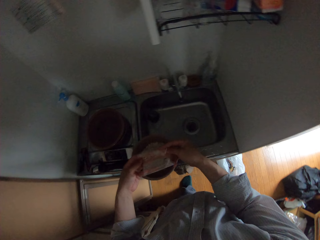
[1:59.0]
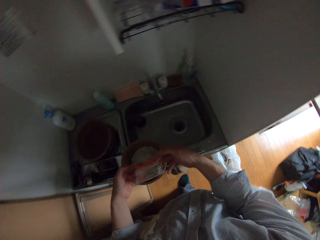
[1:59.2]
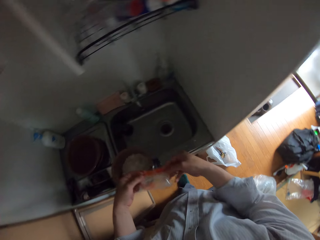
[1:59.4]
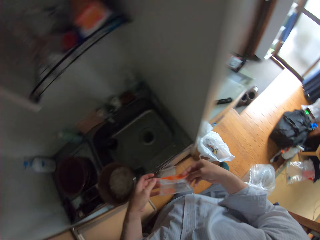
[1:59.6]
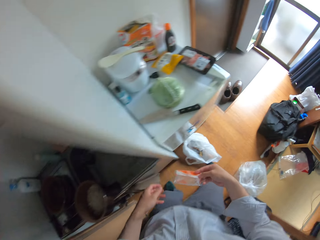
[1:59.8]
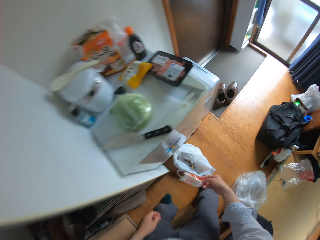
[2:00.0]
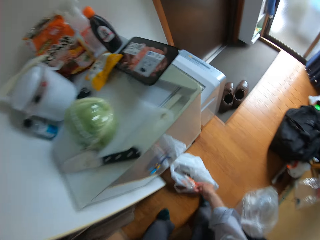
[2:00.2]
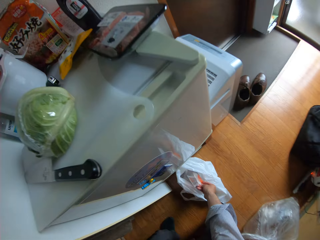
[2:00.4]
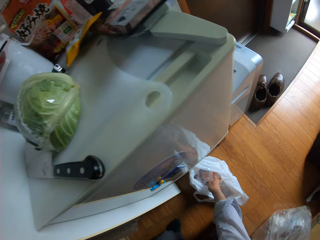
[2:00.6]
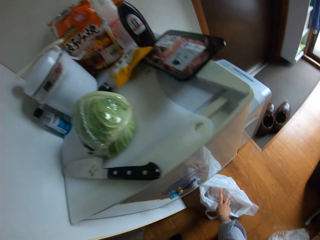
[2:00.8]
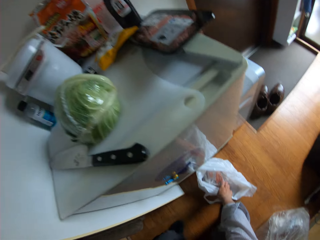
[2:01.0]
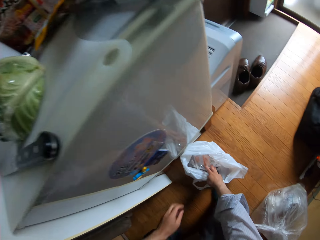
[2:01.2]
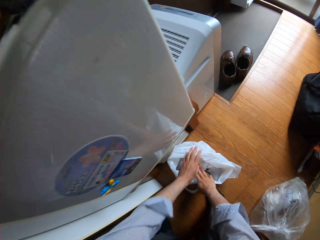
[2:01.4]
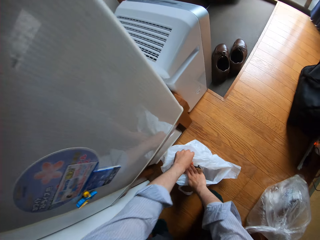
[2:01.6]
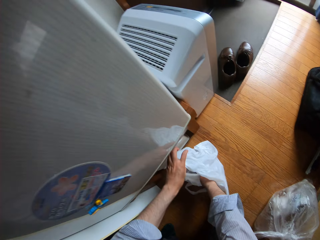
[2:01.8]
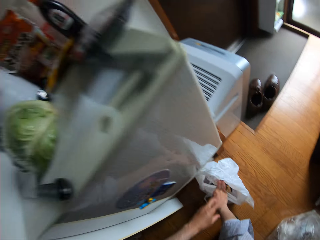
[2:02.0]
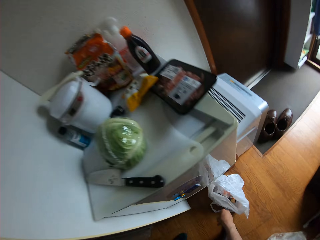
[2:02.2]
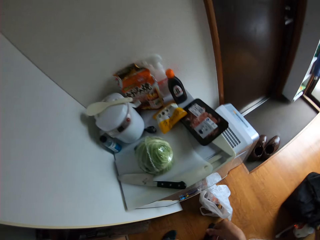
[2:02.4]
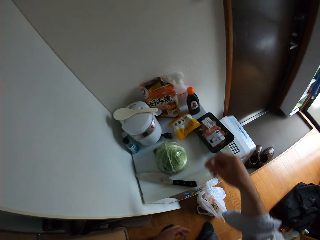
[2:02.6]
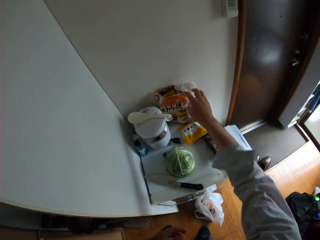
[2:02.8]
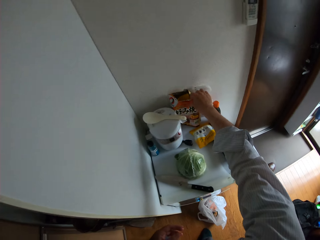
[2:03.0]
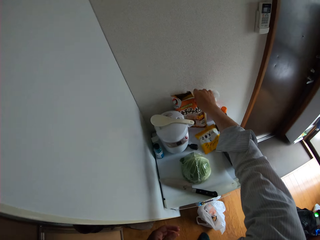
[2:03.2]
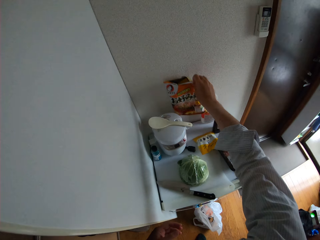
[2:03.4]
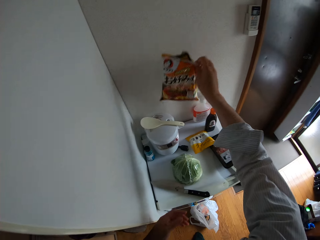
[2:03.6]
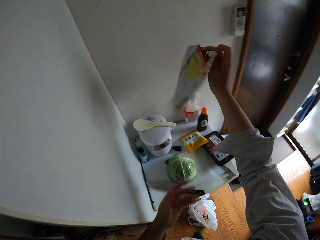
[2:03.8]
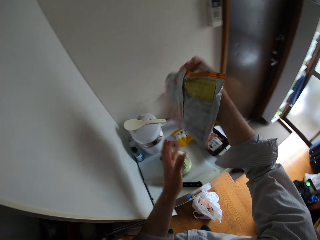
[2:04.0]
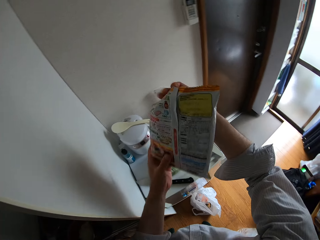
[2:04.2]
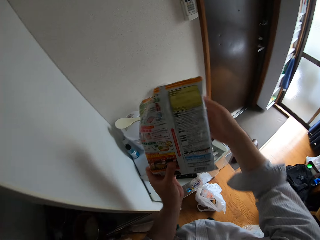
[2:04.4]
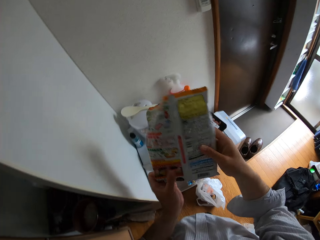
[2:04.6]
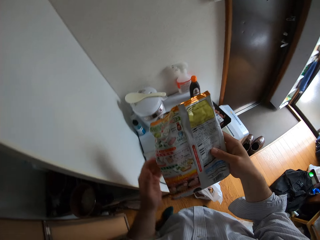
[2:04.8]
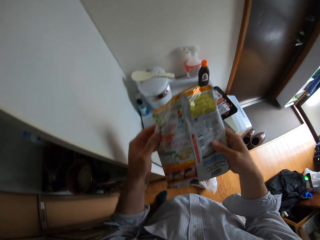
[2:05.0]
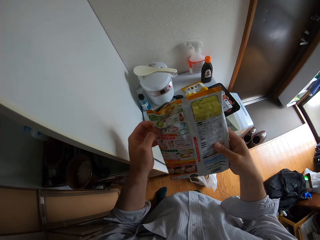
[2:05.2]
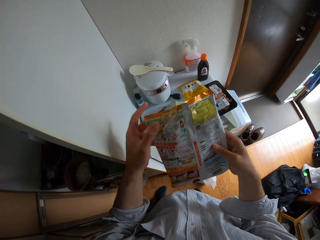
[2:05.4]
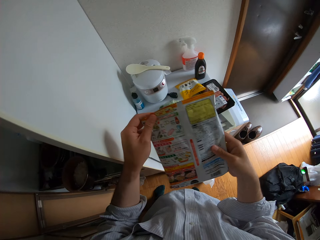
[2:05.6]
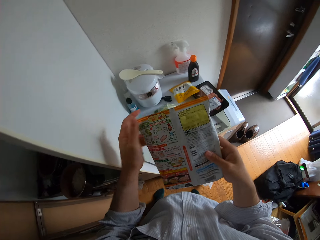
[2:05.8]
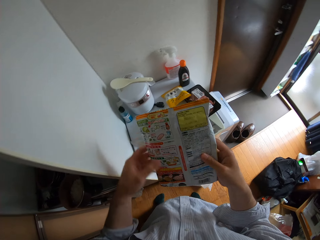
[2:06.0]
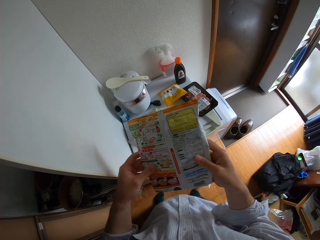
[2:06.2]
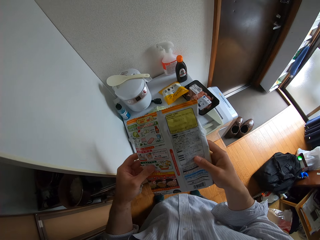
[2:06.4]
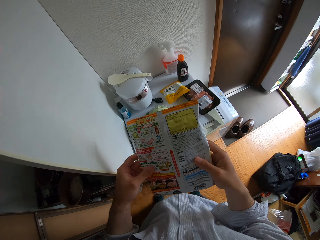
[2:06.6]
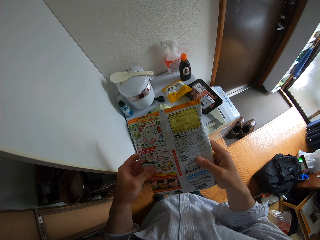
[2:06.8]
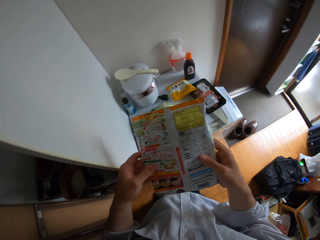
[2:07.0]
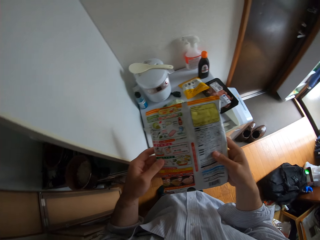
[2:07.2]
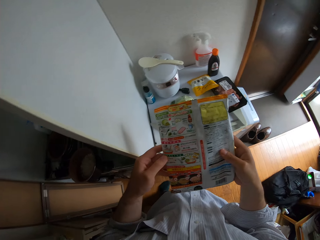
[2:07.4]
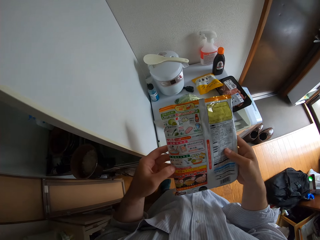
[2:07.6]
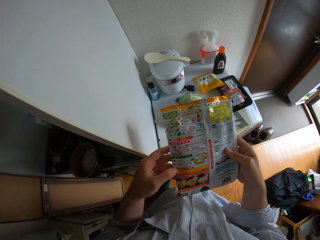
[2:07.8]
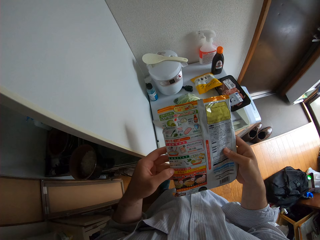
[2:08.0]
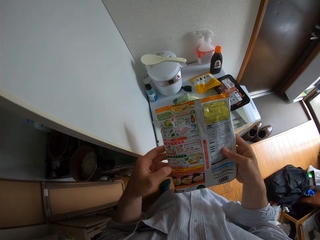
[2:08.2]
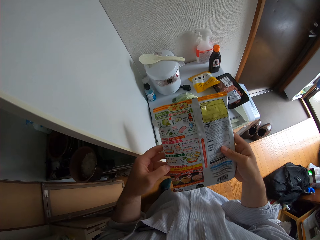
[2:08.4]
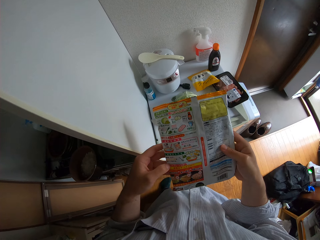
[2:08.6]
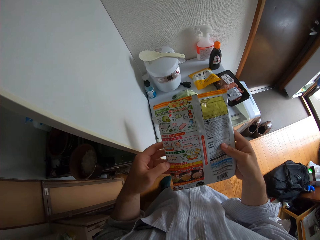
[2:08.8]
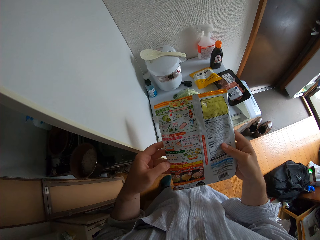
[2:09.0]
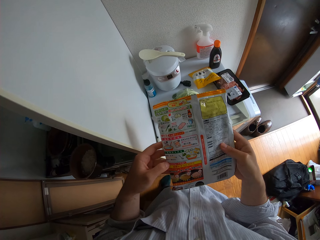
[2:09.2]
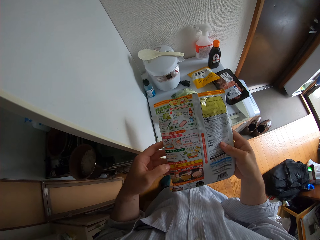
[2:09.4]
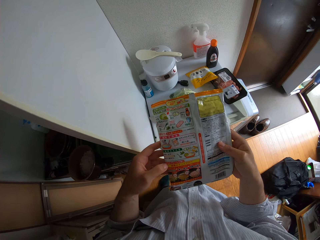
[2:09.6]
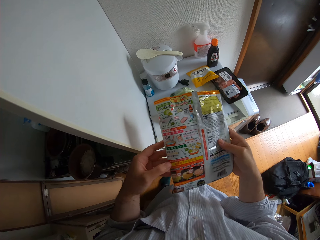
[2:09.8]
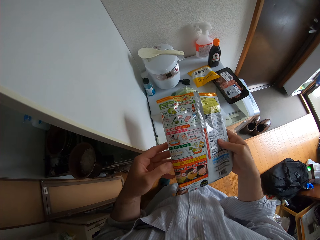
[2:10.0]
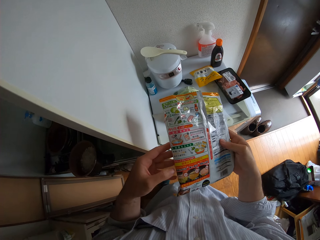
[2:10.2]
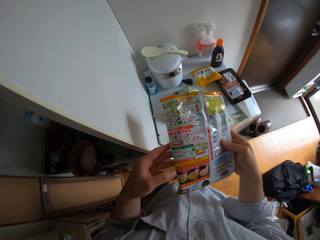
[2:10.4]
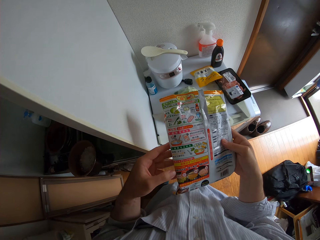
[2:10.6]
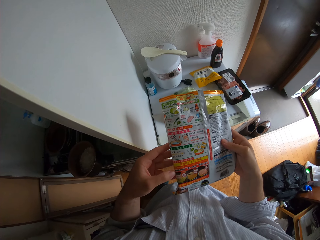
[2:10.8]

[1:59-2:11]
The camera wearer folds the paper. They drop the sachet inside the nylon on the floor. They pull the dustbin paper. They pick up another sachet on the table. They read the instruction.

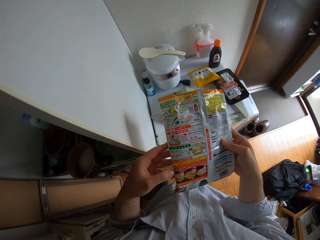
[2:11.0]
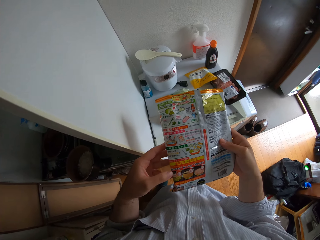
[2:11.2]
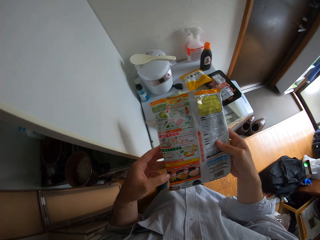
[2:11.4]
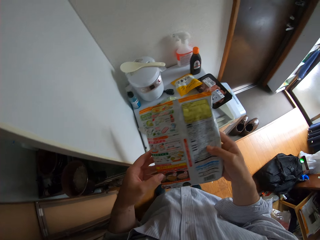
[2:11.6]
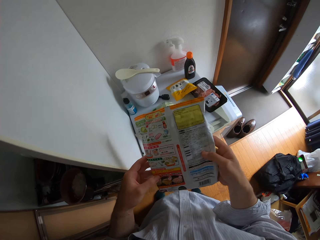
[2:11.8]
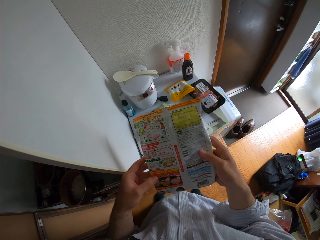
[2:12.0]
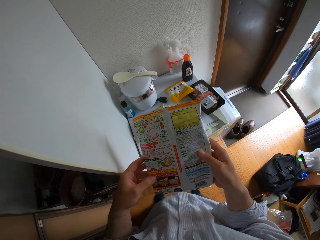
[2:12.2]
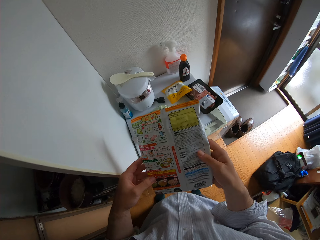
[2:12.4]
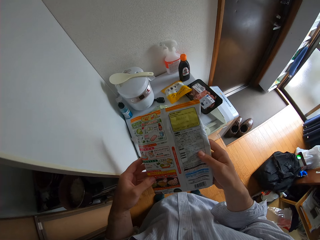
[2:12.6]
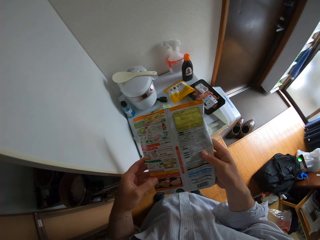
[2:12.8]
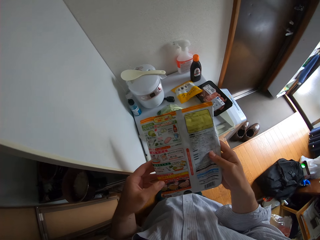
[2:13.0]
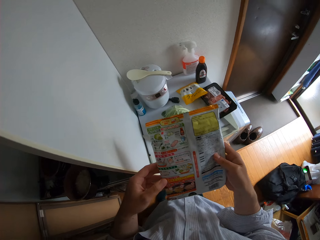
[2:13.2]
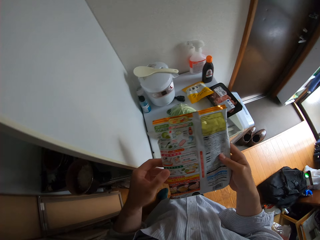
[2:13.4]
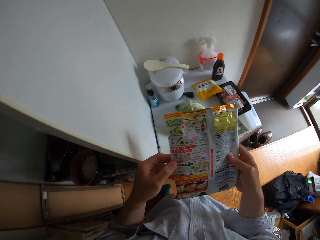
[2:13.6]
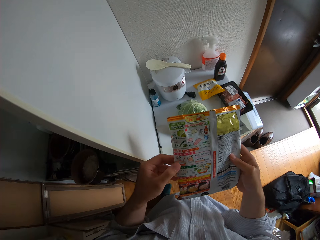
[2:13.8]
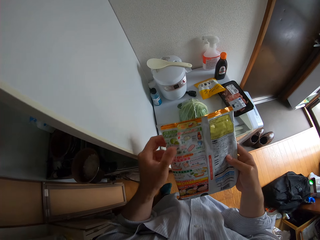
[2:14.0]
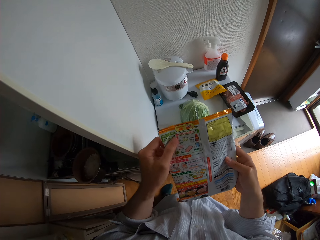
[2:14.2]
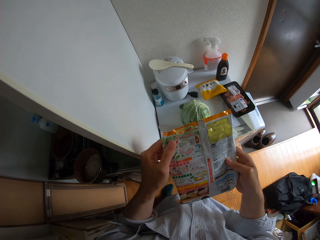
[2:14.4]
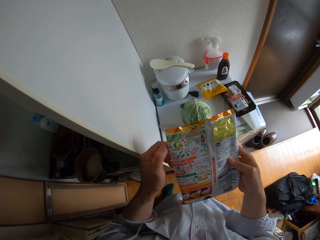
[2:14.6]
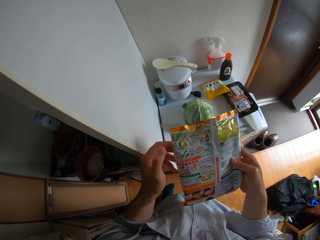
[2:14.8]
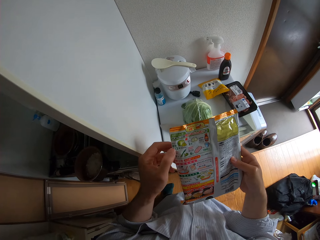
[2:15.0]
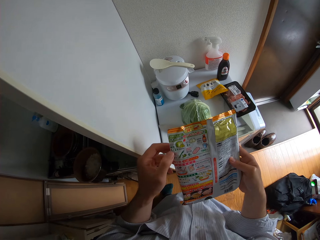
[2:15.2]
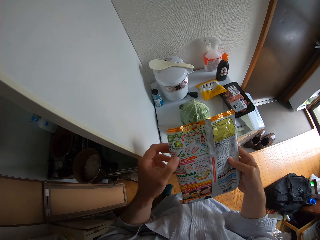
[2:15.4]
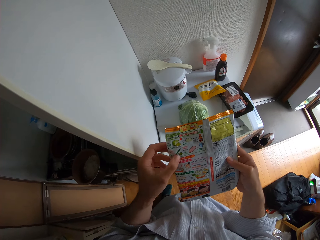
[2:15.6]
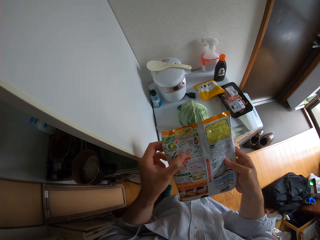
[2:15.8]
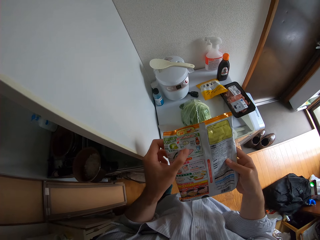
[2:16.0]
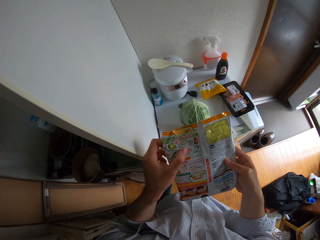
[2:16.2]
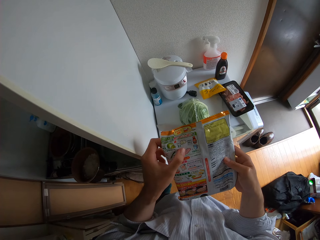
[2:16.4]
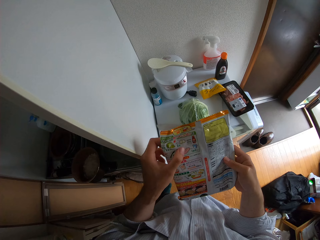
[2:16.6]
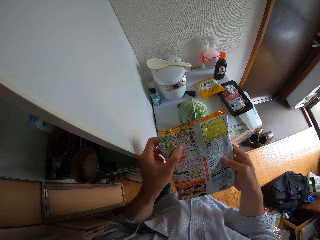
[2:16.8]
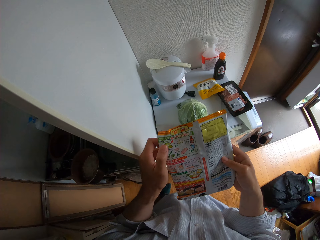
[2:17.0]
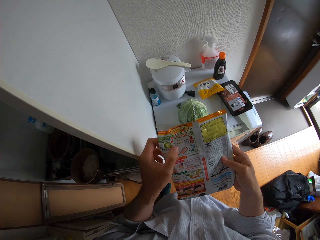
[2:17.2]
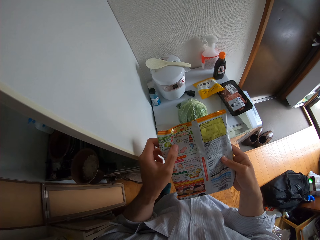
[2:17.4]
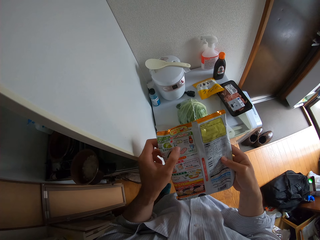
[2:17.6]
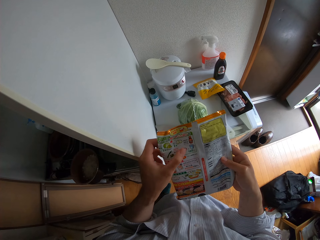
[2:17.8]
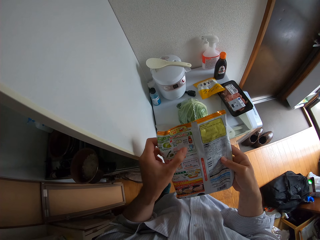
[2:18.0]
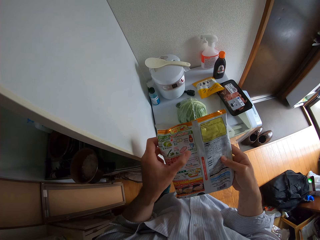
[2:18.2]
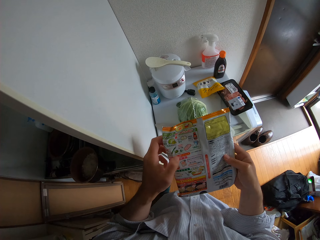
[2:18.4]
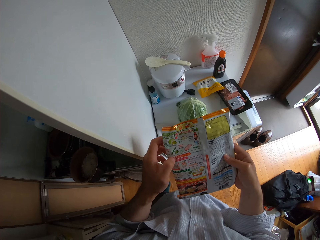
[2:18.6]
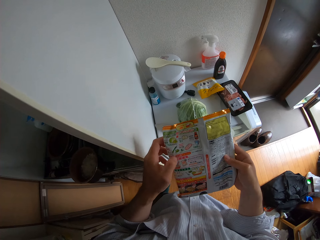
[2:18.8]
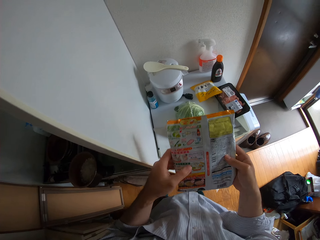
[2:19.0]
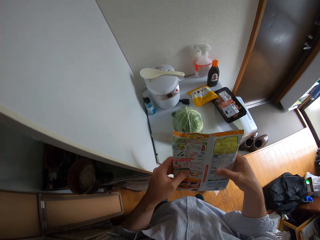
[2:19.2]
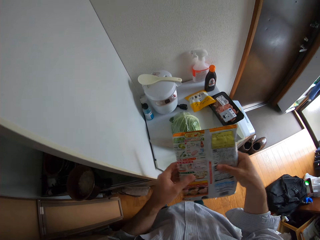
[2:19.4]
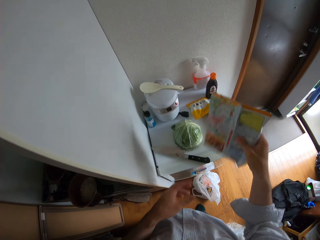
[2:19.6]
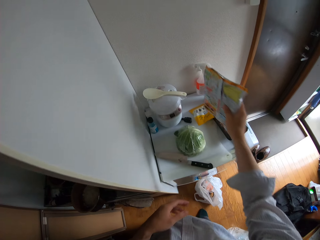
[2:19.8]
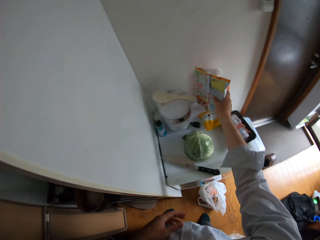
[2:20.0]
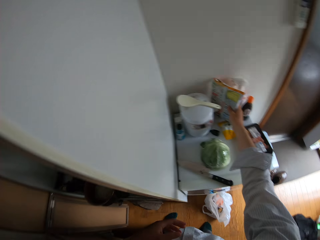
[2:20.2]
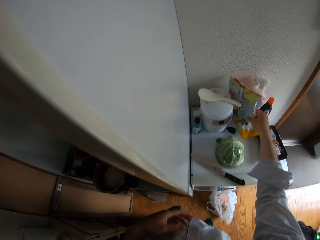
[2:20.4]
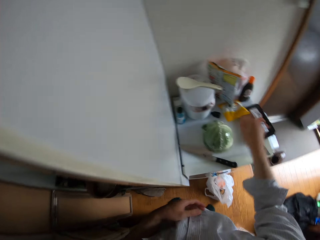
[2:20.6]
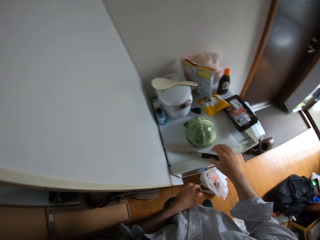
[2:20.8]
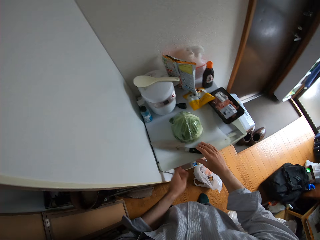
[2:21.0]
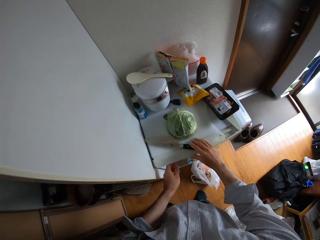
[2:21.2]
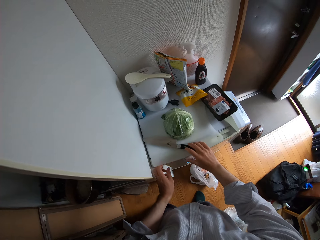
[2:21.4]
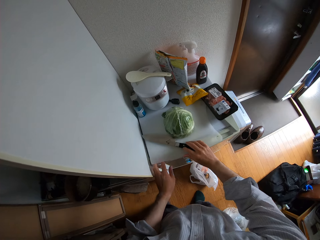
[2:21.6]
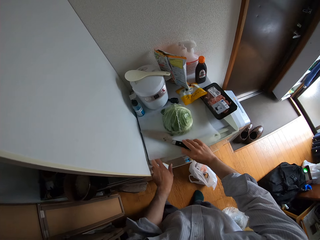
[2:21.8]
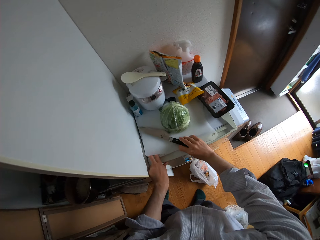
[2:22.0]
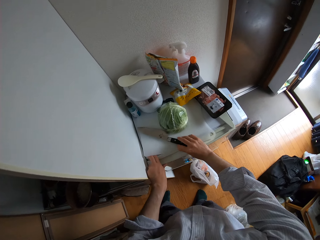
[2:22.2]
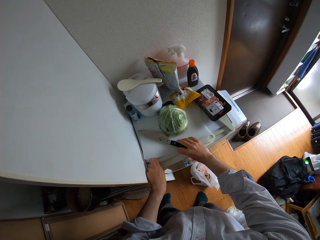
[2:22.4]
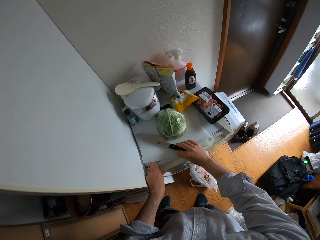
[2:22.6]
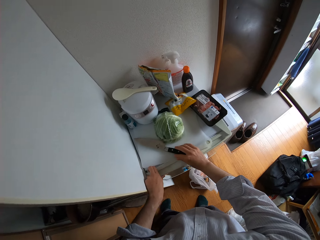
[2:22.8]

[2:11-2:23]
The camera wearer examines the sachet. They drop the sachet on the fridge. They return something.
